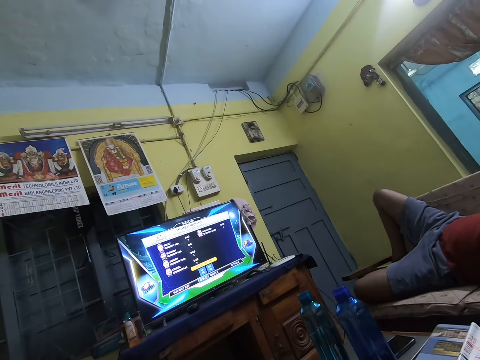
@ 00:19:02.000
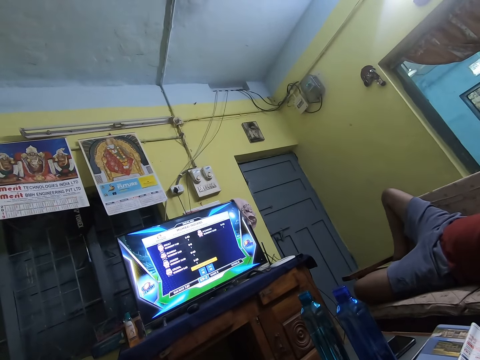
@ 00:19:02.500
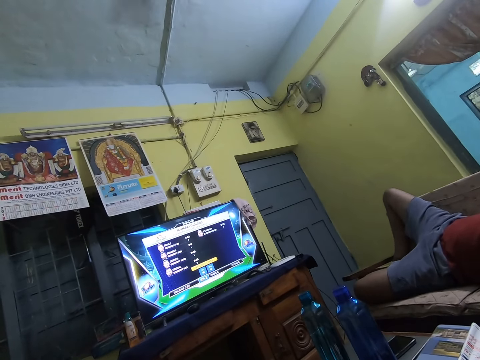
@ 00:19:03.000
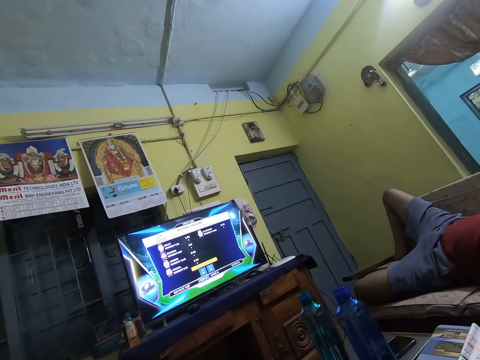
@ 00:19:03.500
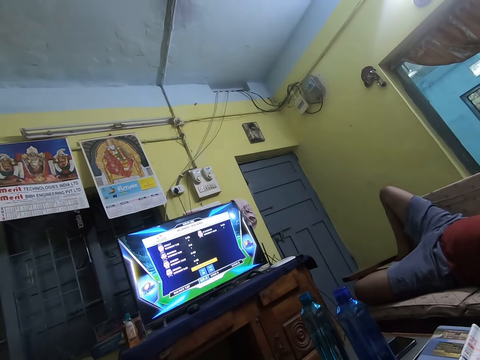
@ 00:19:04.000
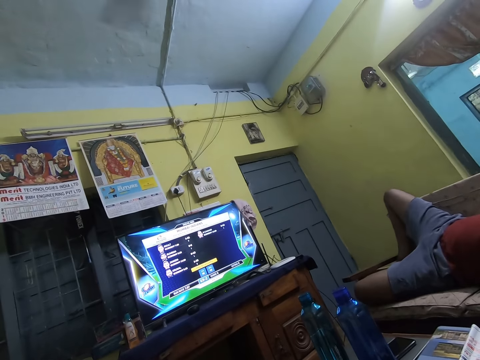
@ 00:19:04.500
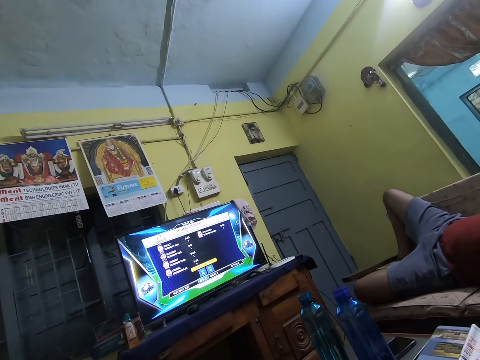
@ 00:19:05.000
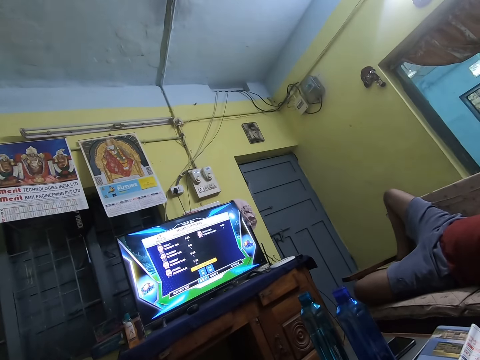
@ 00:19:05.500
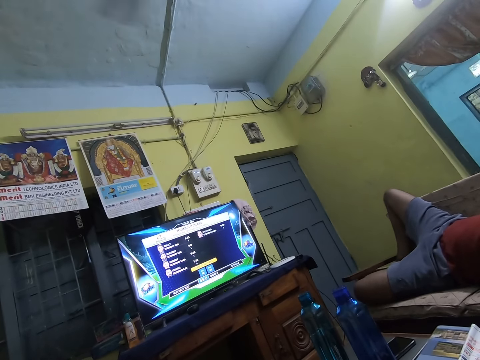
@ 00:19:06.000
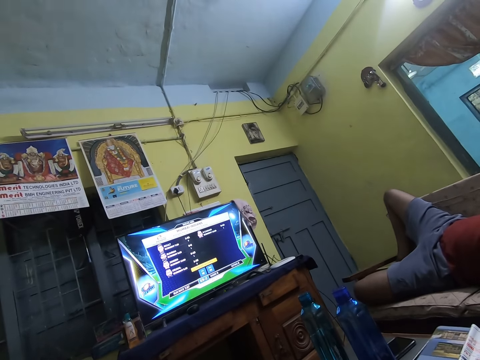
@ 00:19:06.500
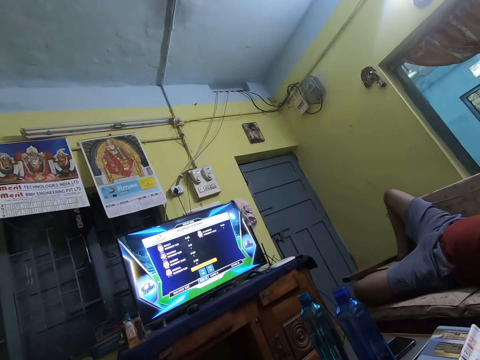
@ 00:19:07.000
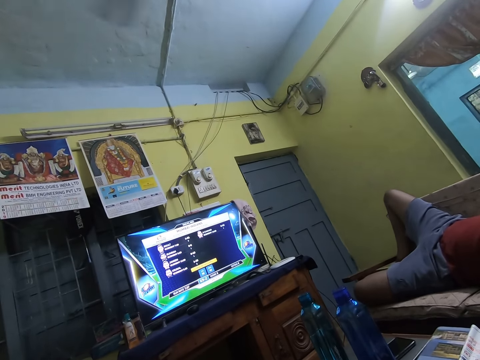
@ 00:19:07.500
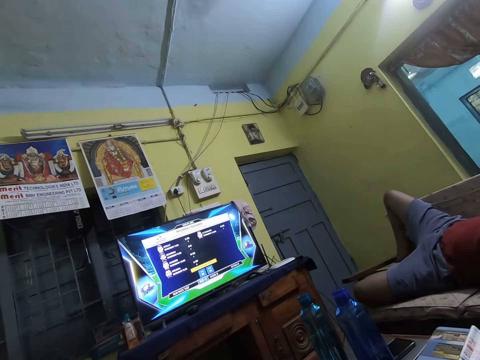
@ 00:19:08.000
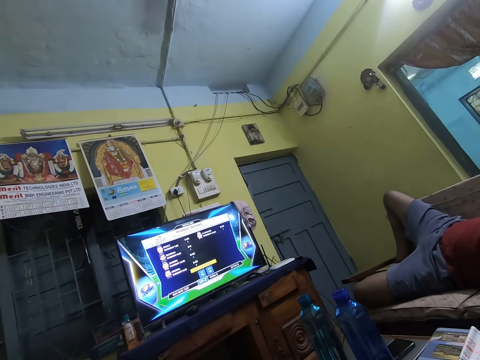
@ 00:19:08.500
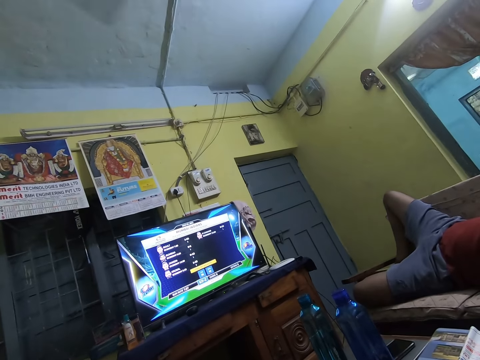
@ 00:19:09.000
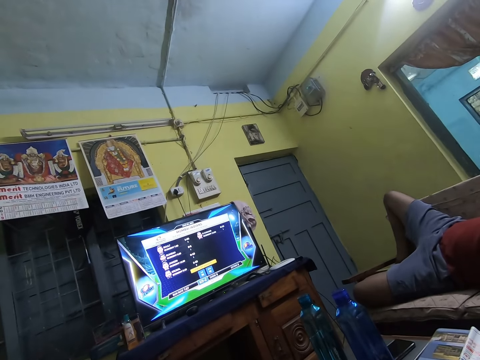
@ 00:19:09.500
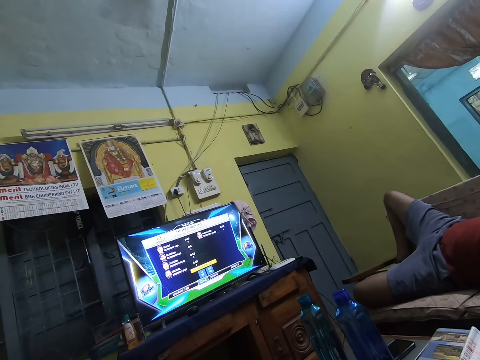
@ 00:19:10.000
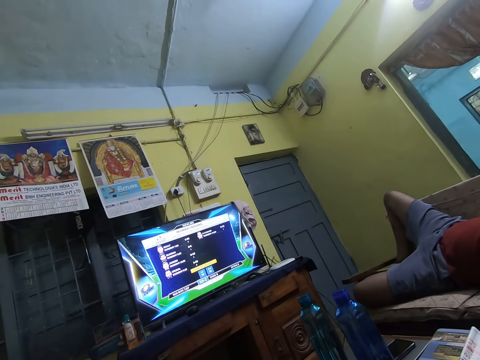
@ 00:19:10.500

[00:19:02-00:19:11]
The person moves a leg. The person watches television with the camera wearer.

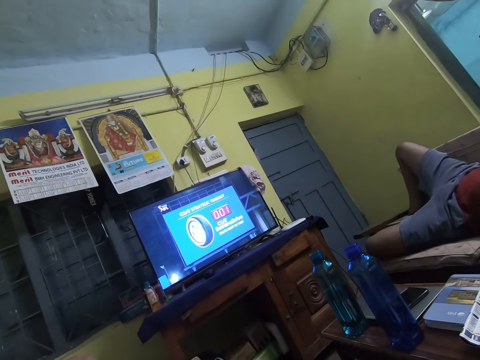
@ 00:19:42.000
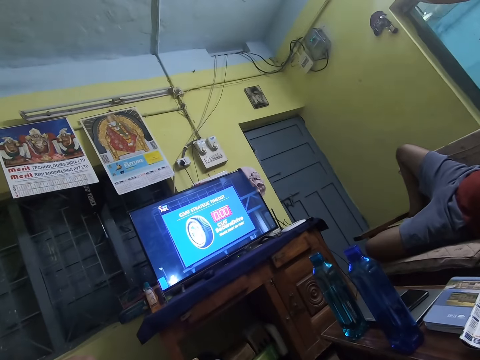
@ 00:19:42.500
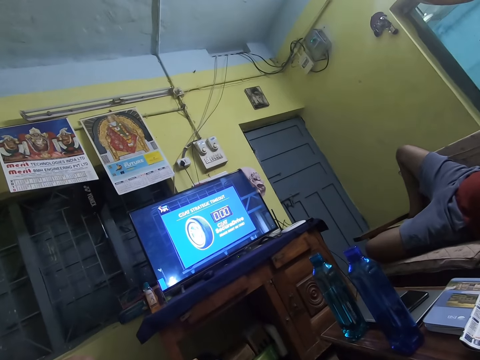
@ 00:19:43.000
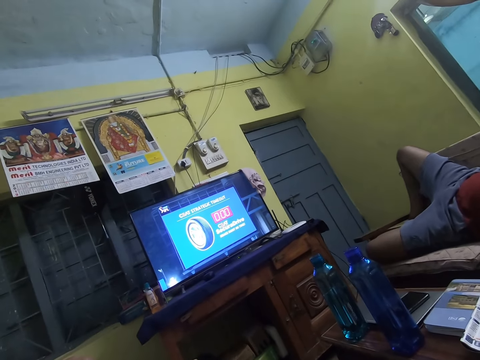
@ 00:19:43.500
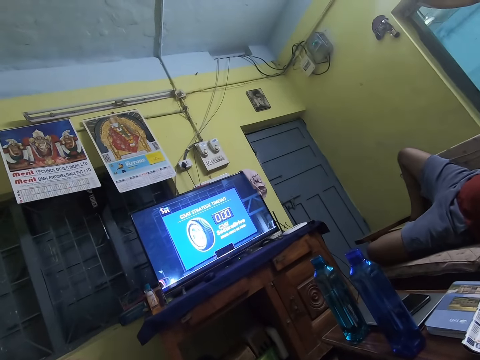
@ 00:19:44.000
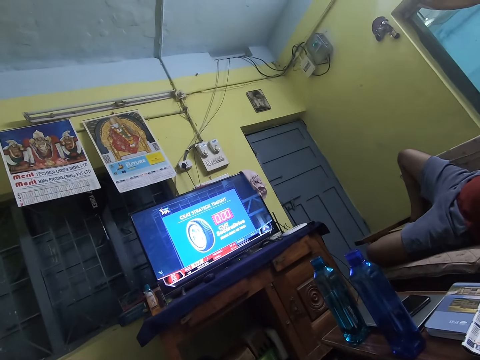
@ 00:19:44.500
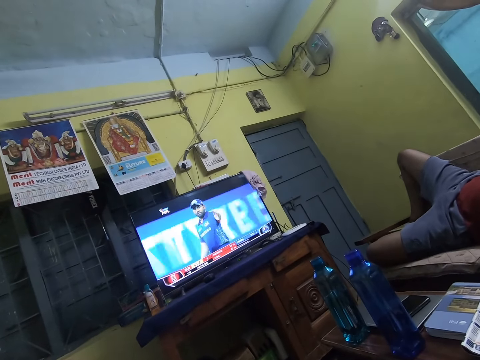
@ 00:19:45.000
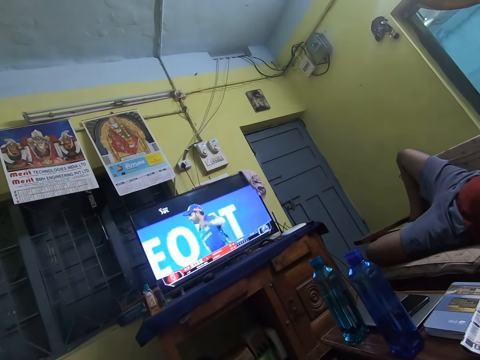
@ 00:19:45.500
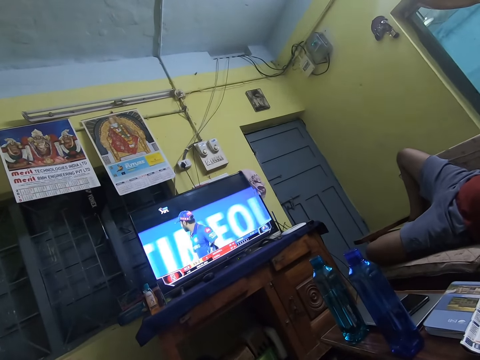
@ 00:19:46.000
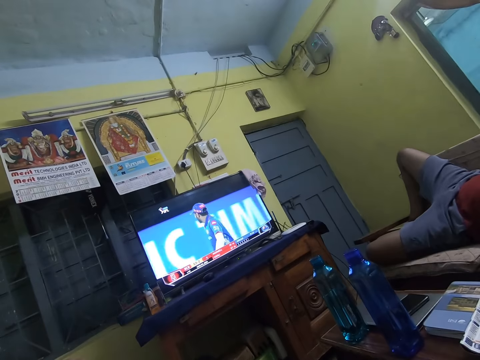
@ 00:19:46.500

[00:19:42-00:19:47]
The camera wearer watches television with a person.

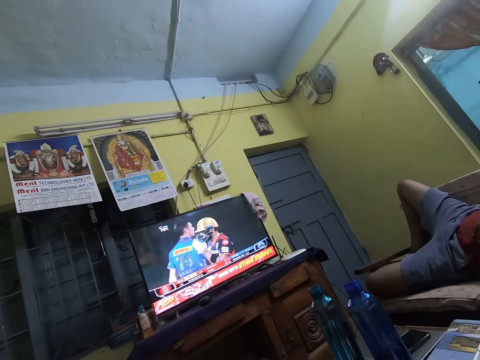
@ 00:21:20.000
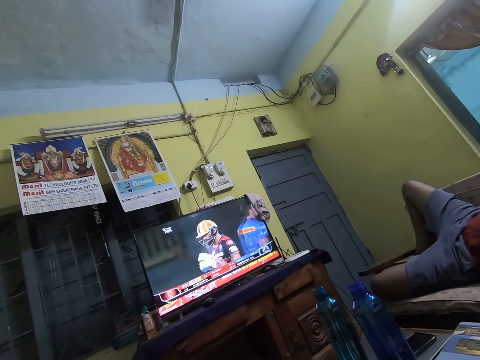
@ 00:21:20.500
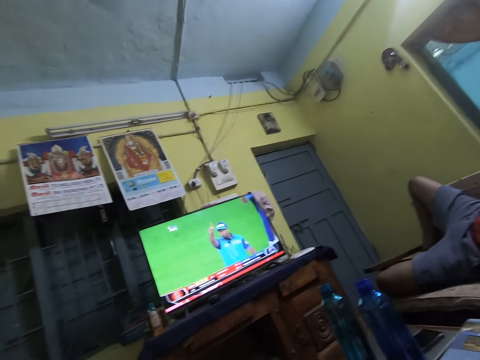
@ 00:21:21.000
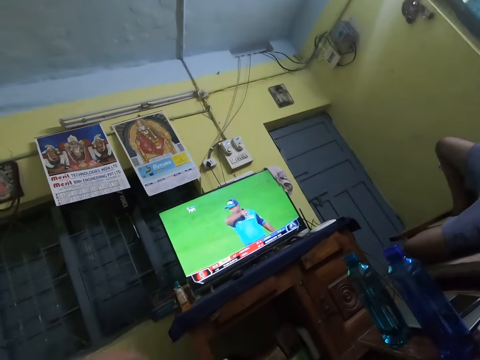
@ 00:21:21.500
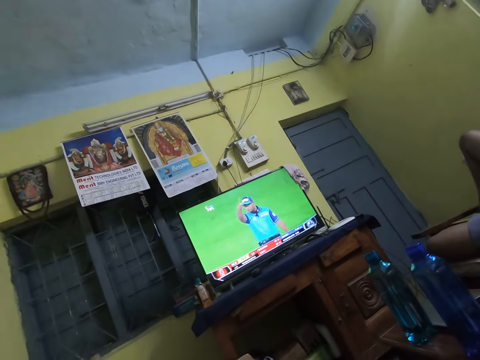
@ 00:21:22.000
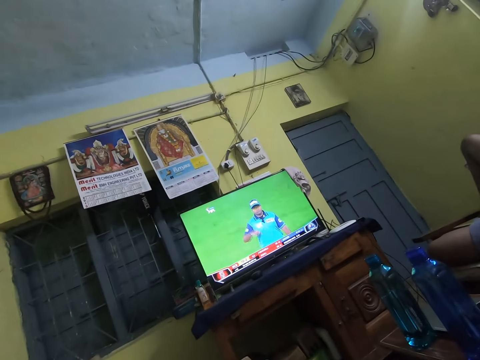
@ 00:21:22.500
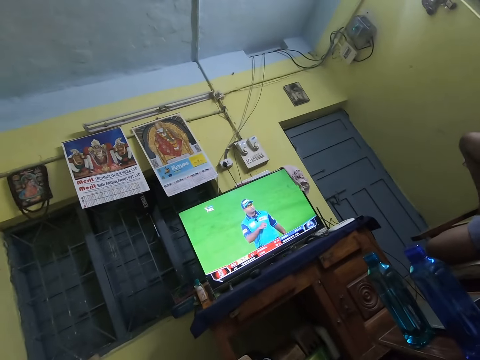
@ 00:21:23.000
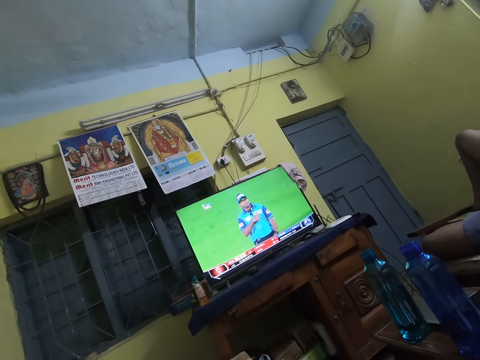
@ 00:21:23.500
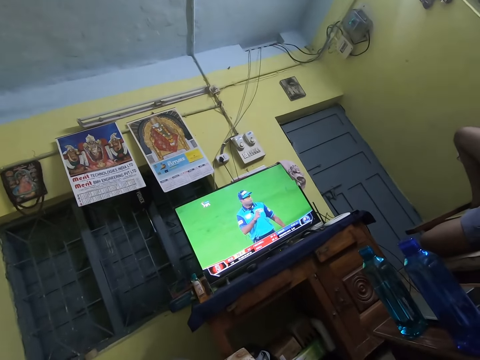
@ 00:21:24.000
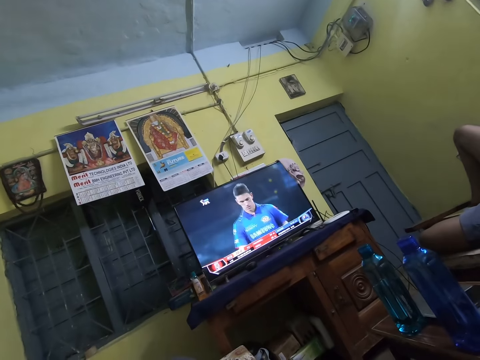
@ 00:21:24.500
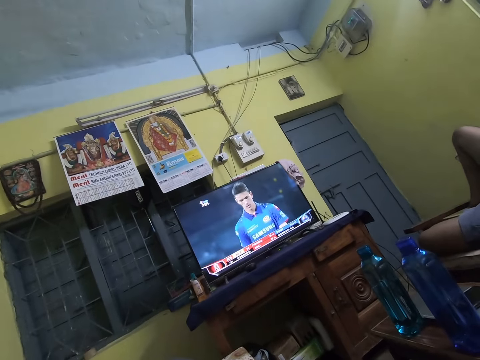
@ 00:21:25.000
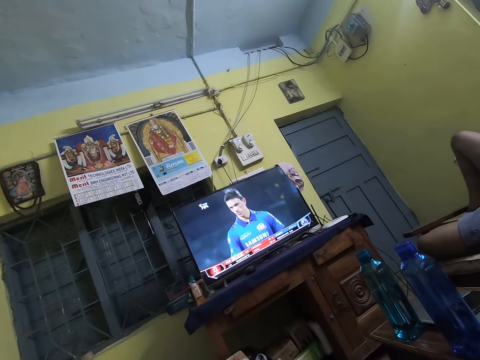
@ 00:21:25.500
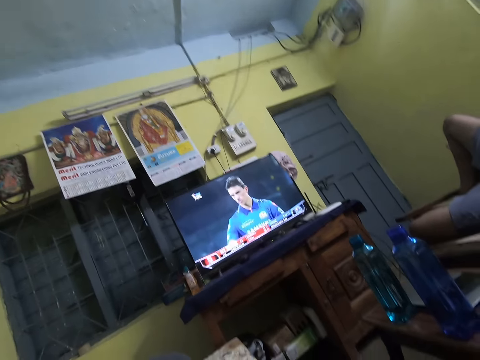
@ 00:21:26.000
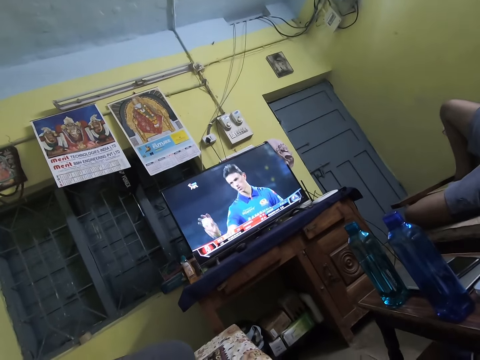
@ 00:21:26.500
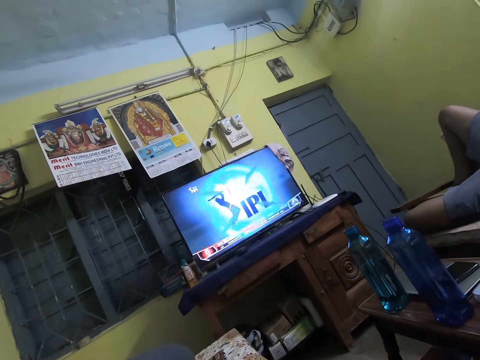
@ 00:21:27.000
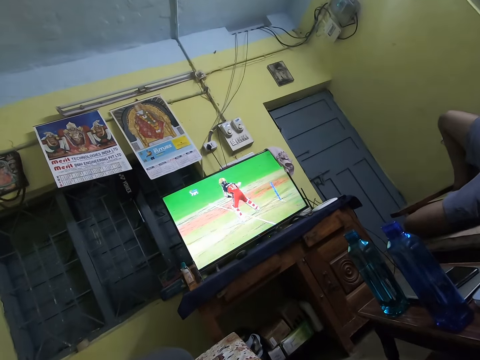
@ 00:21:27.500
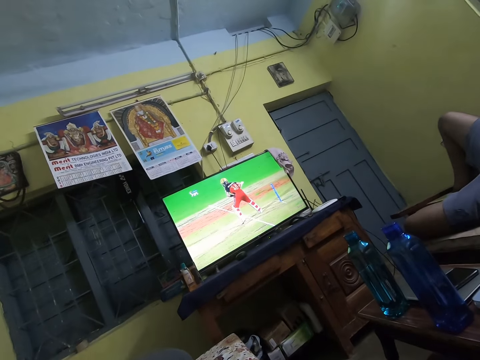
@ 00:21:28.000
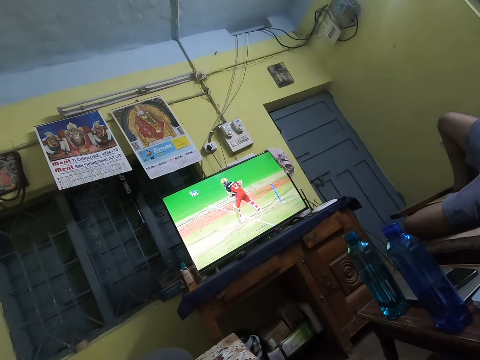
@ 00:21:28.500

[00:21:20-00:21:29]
The camera wearer raises a hand. They adjust the camera. They watch television.

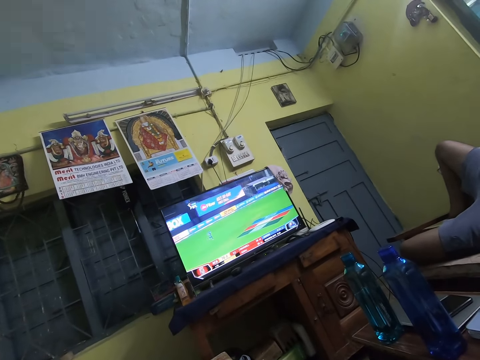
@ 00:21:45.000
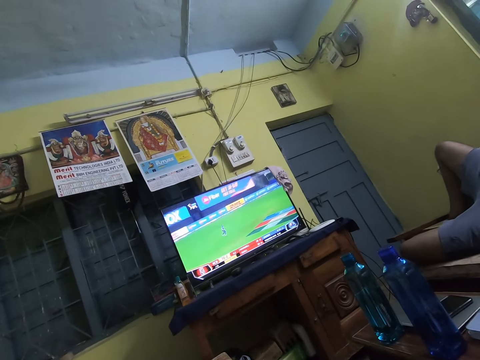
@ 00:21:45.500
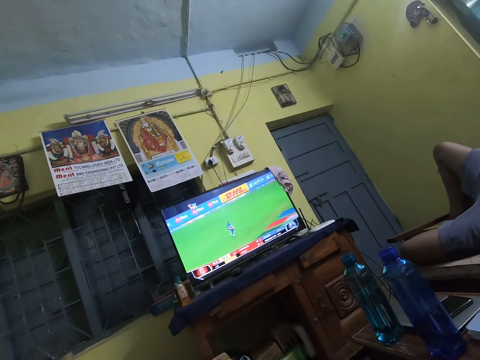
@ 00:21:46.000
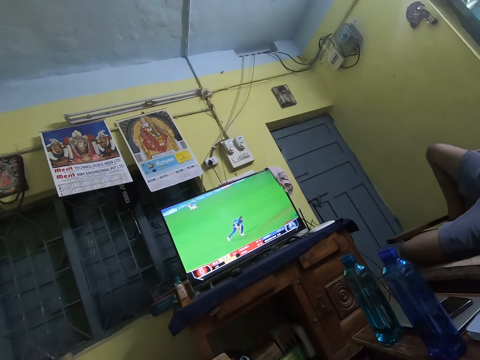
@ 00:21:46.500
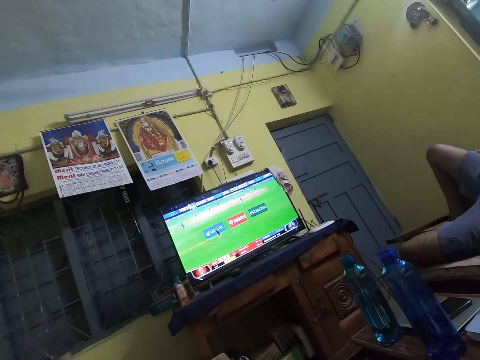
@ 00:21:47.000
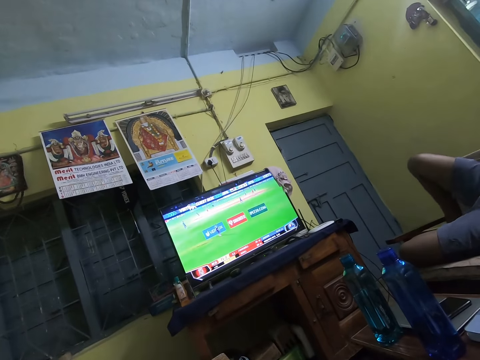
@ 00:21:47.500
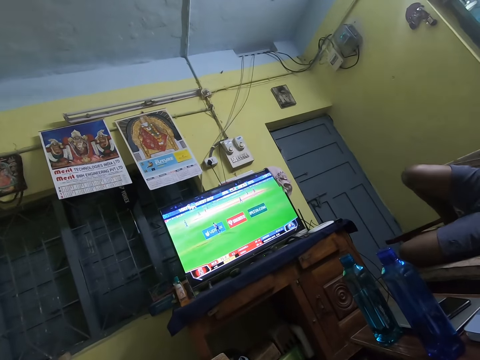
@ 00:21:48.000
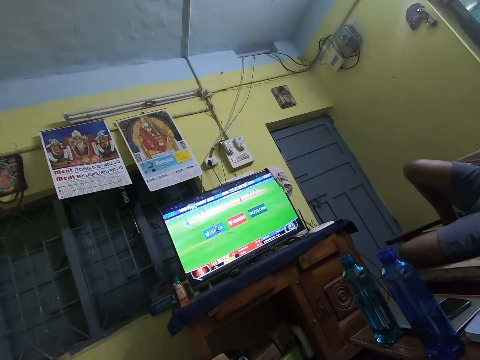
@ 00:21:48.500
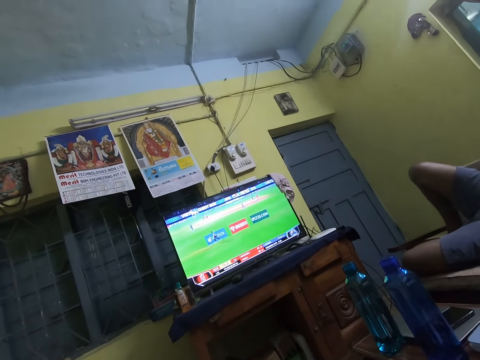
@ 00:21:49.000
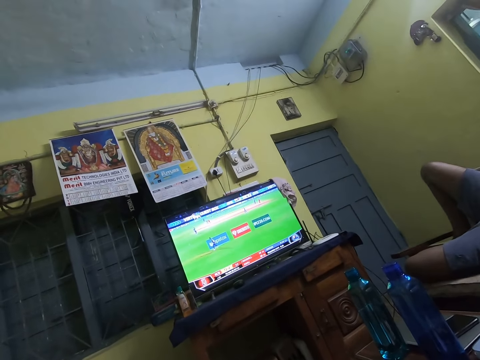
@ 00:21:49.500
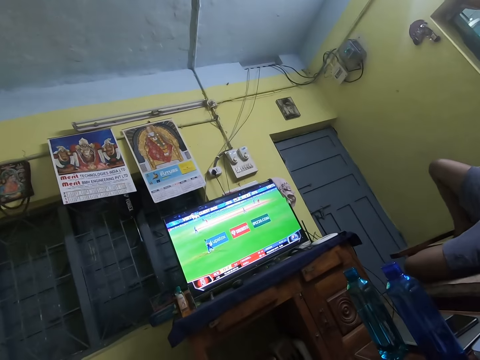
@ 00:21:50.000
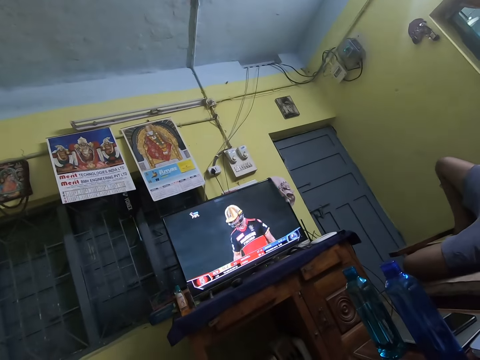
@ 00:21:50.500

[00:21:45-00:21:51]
A person shakes a leg.
